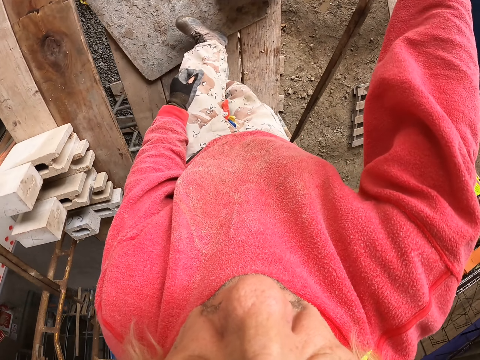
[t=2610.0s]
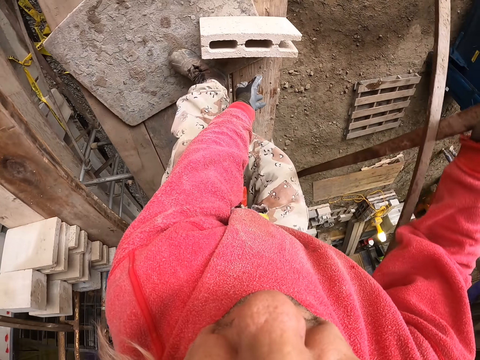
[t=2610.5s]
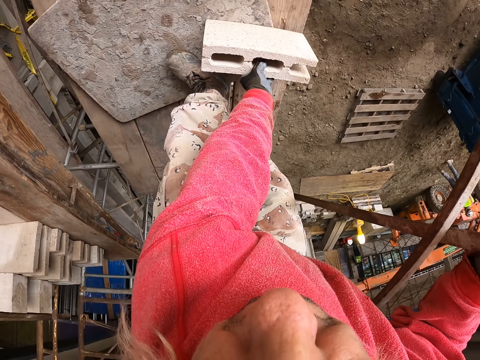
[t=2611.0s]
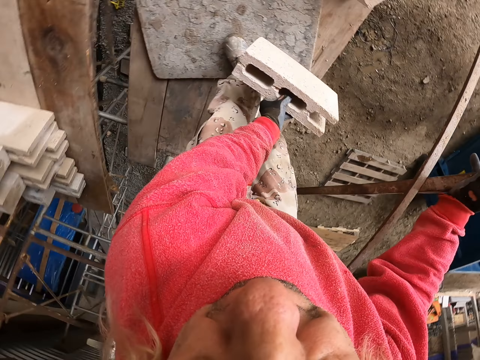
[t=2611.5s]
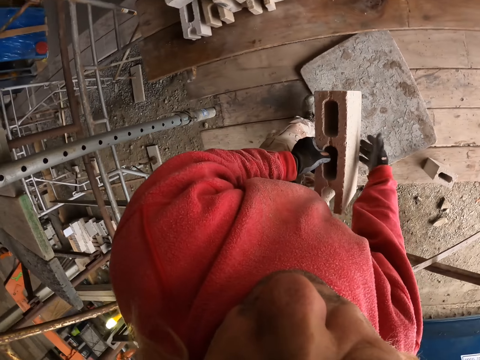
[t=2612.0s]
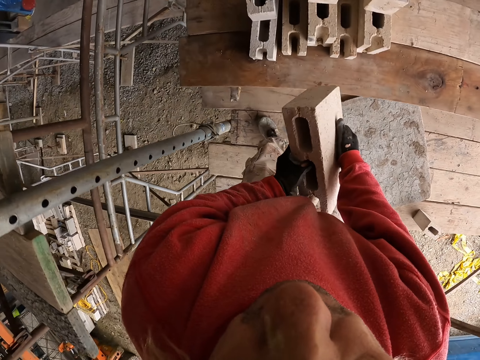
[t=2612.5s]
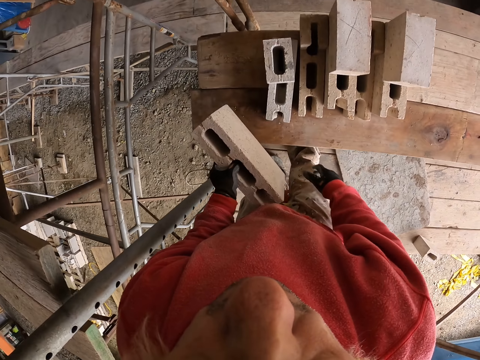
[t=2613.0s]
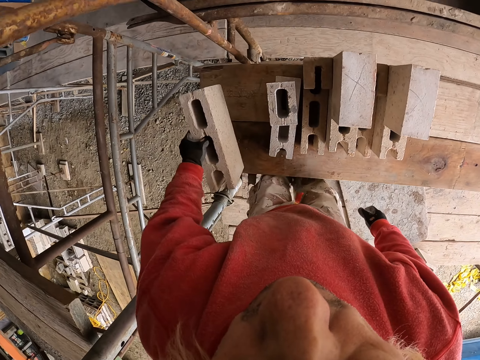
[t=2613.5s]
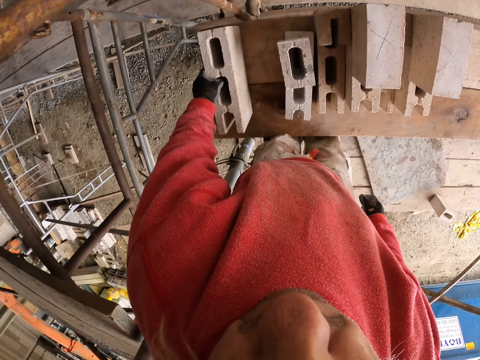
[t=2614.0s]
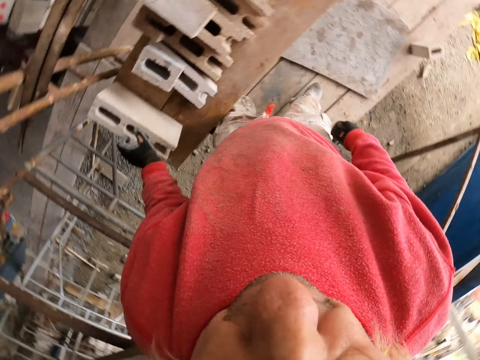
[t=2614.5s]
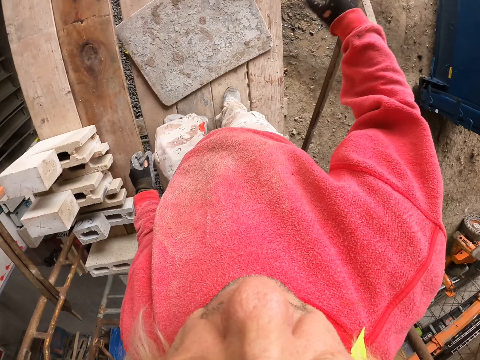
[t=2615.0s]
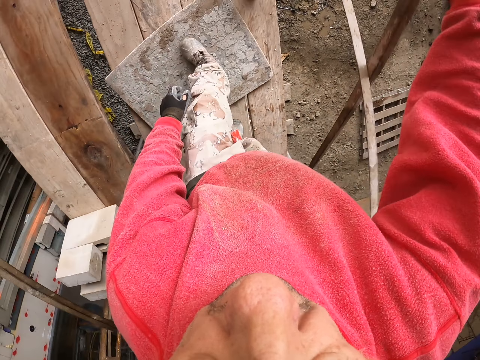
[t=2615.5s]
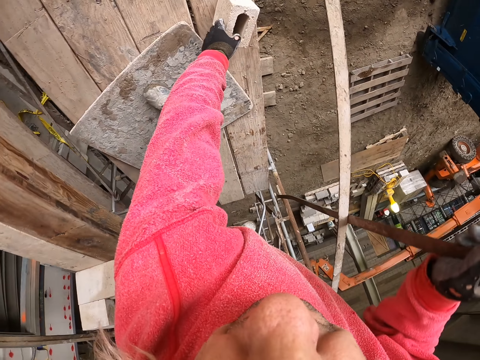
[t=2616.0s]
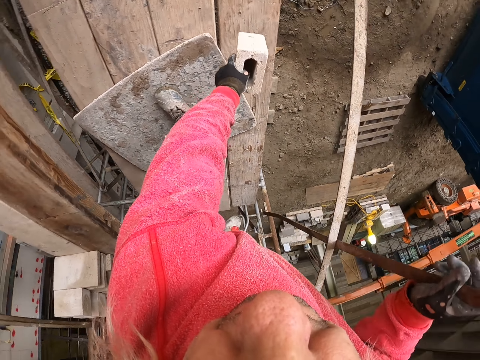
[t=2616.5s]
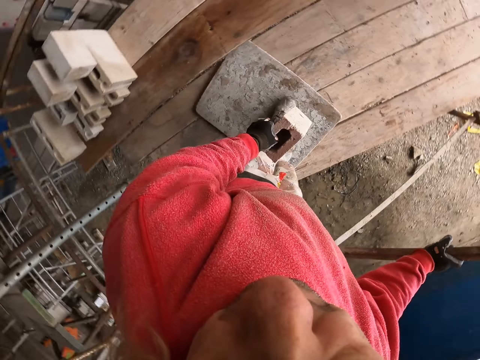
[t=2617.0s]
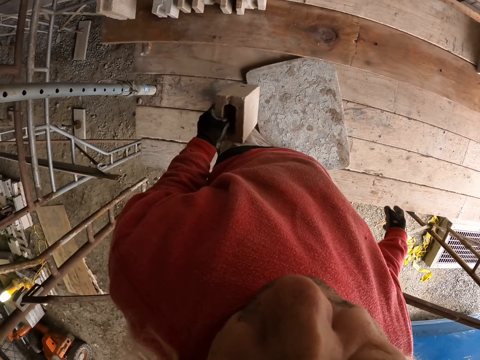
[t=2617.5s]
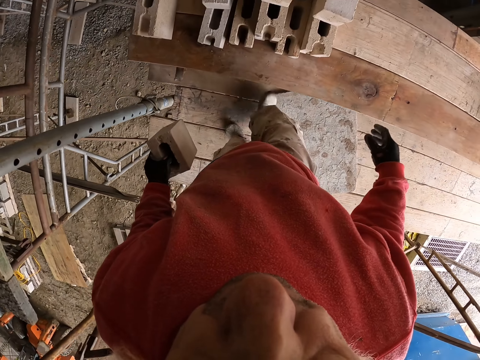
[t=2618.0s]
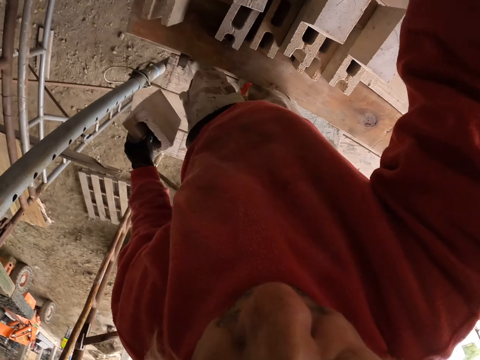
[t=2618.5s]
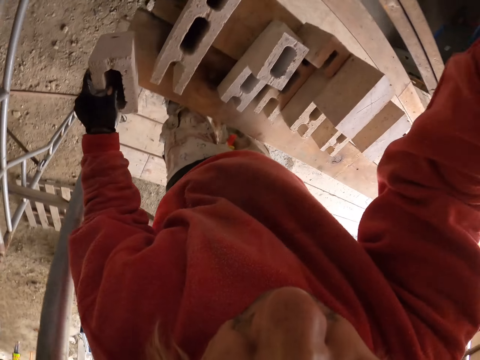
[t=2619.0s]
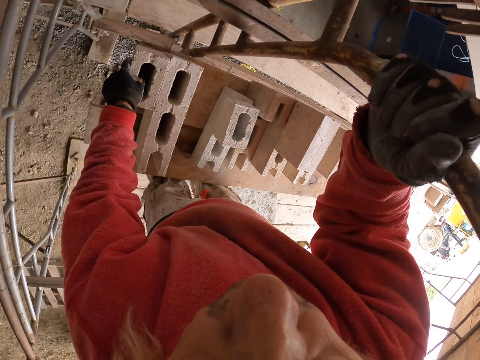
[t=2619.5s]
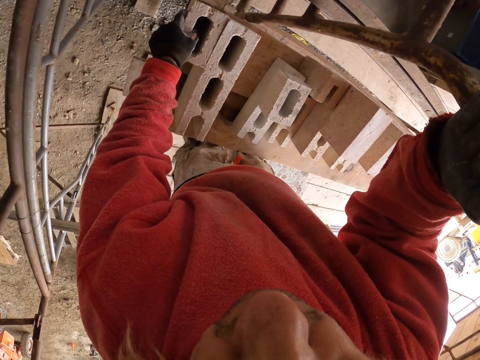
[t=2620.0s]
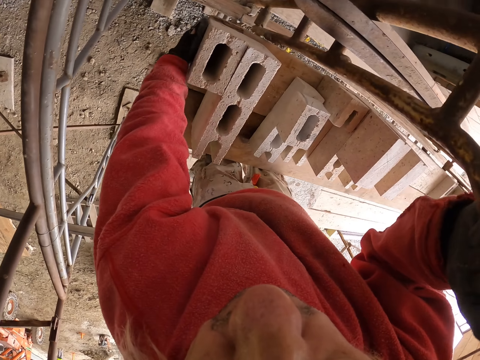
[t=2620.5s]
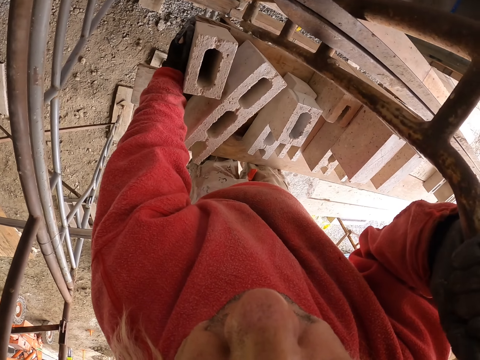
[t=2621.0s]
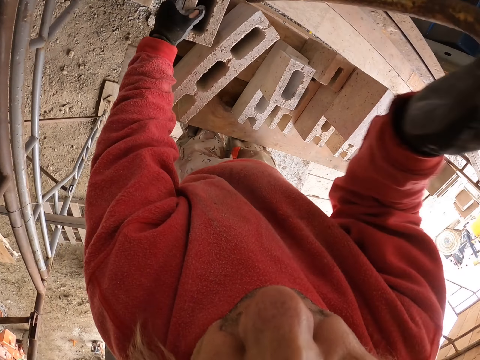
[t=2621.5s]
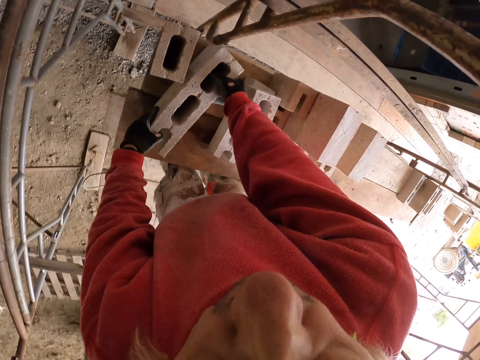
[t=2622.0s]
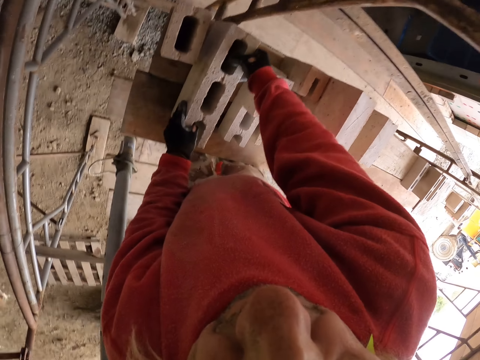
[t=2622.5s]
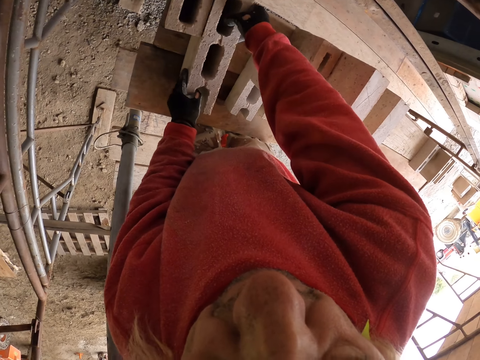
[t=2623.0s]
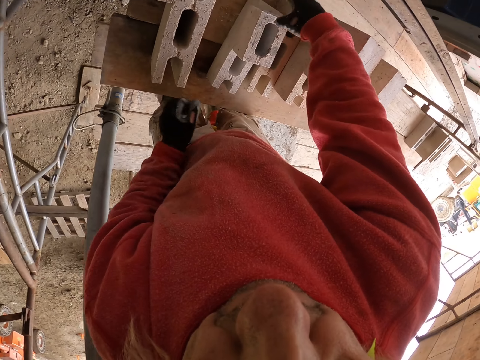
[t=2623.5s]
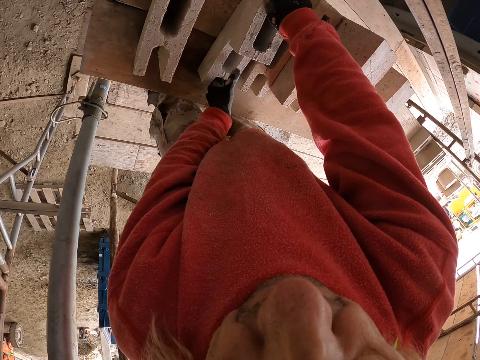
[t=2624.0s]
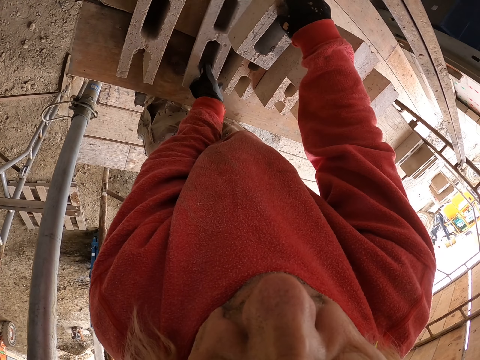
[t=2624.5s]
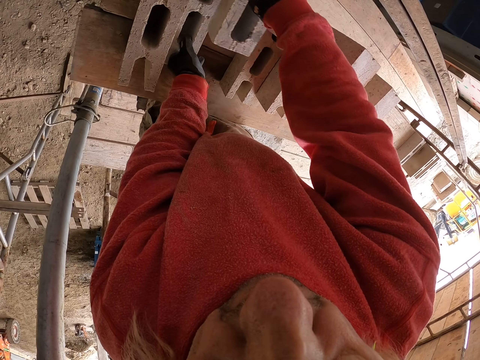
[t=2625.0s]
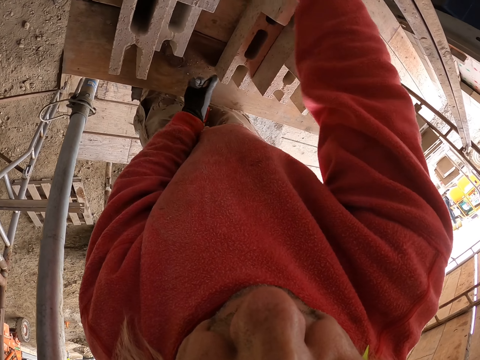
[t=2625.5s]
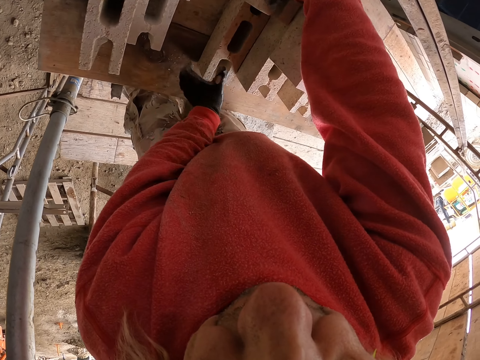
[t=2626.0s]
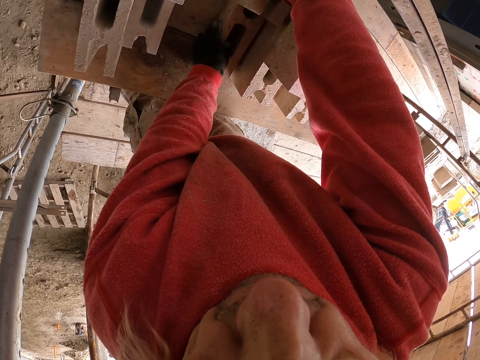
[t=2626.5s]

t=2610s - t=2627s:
The camera wearer grabs a brick. They arrange bricks. They put the brick on the wood. They grab a brick. They touch the bricks. They put the brick on the wood. They arrange the bricks on the wood stand. They touch the bricks.

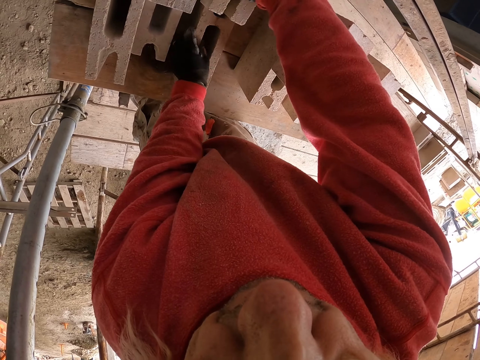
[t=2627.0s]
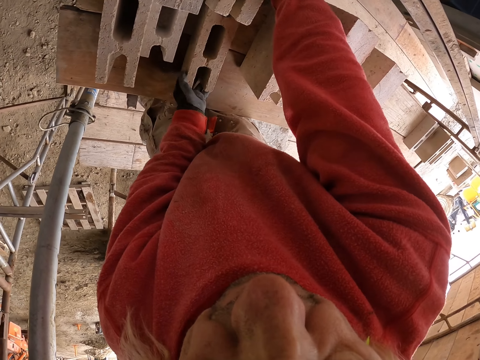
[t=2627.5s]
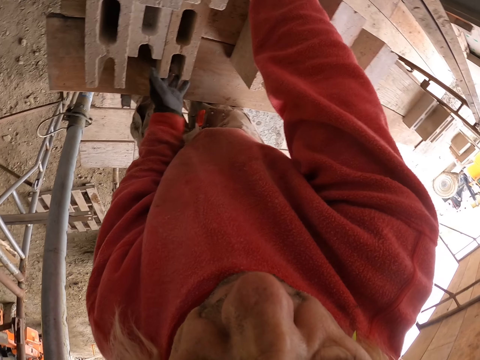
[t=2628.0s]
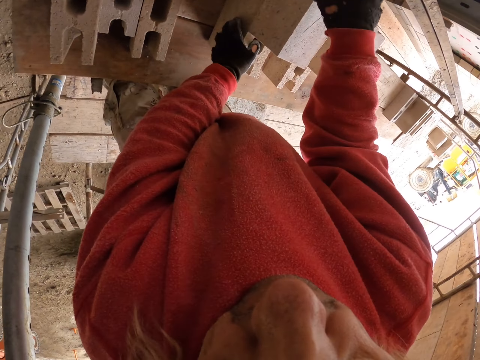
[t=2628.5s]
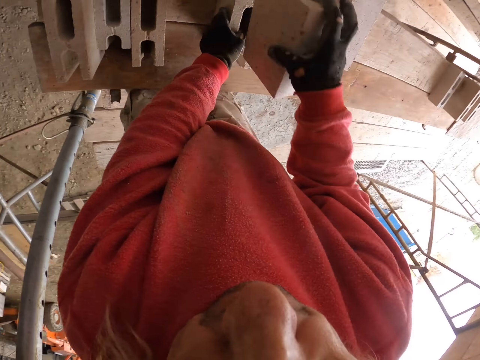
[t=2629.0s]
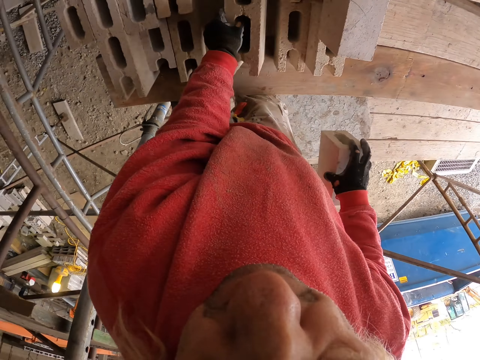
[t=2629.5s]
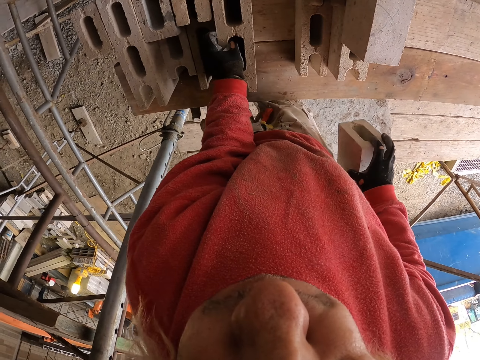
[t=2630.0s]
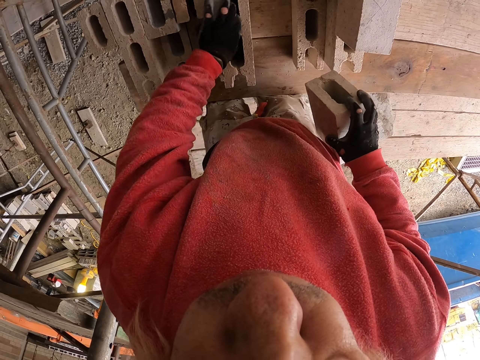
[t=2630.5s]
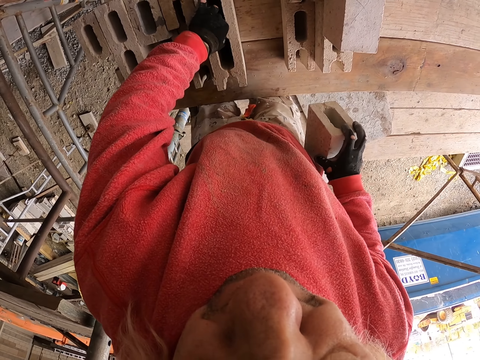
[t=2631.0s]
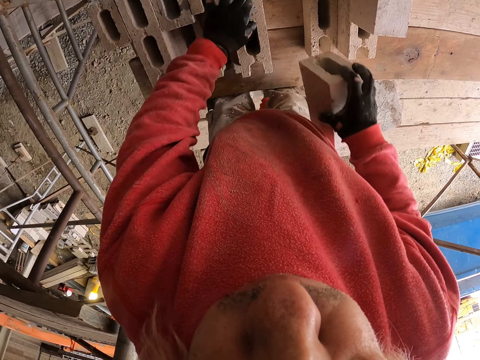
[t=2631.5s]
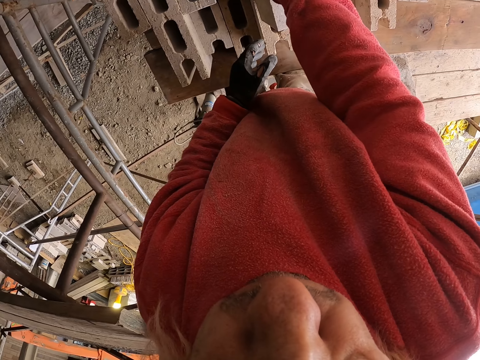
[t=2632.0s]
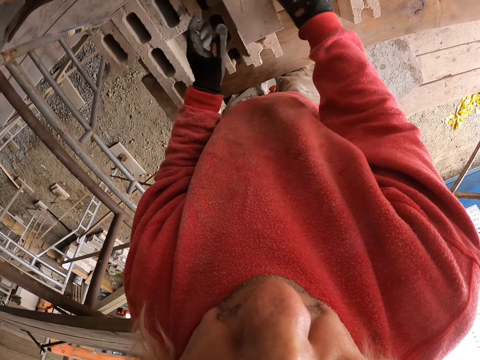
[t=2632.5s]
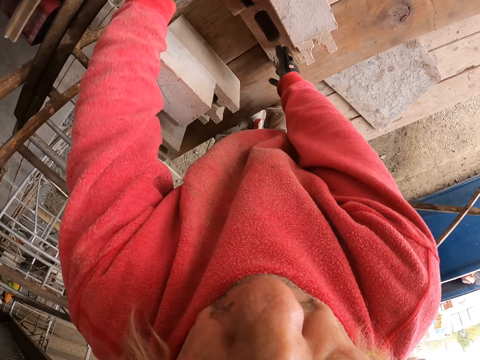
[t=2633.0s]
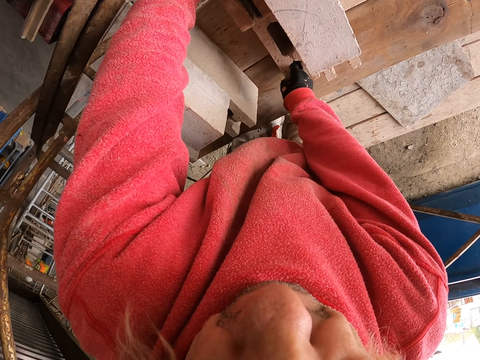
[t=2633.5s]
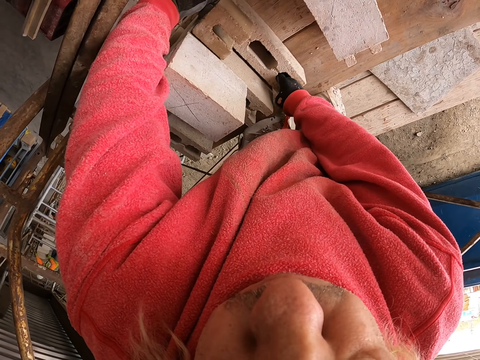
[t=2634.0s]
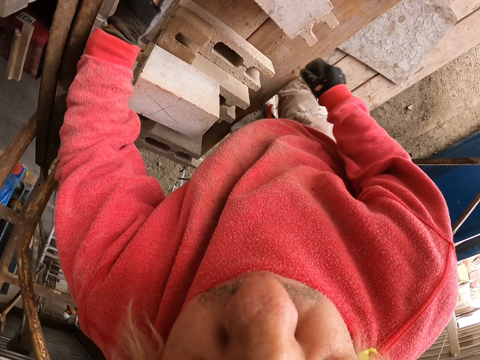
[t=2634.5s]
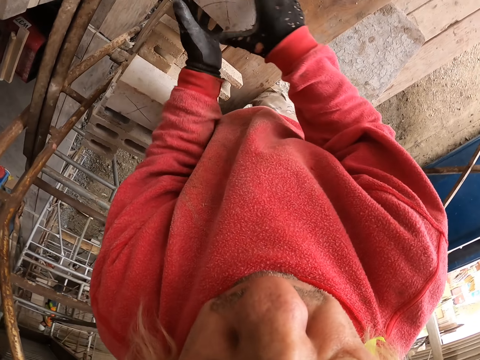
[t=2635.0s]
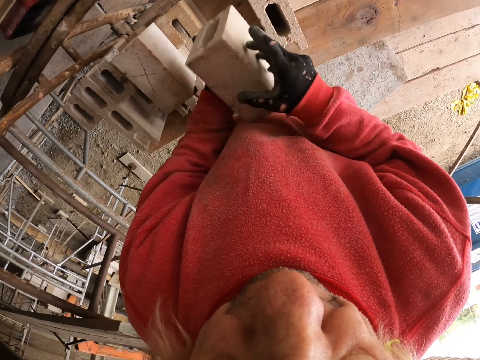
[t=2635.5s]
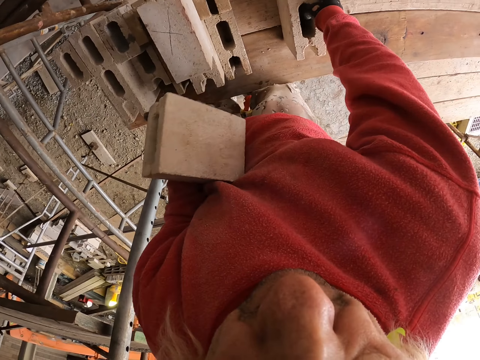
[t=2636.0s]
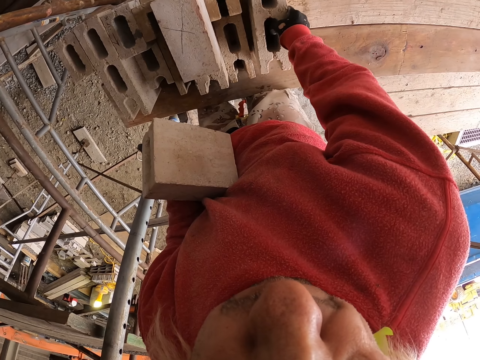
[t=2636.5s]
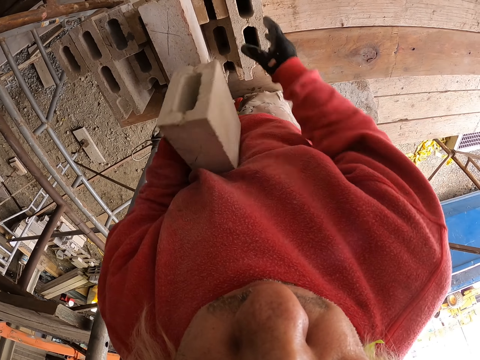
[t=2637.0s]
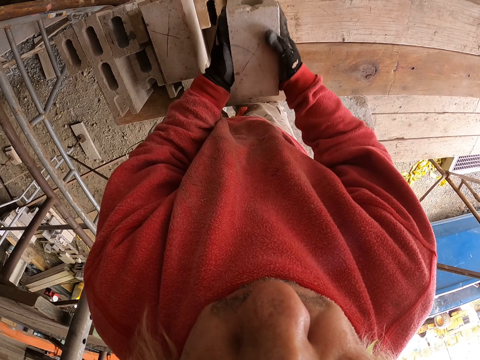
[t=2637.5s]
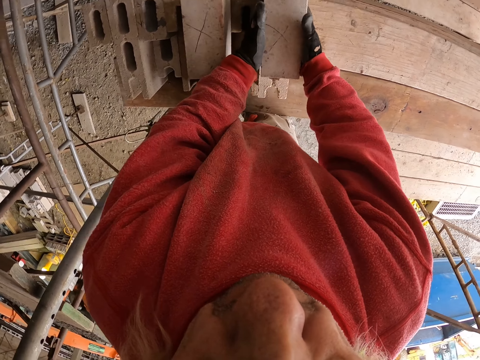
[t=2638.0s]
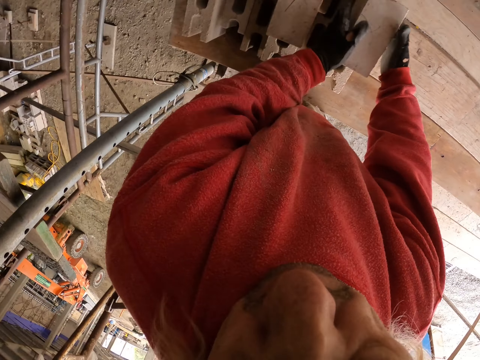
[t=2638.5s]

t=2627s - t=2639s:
The camera wearer arranges bricks.
